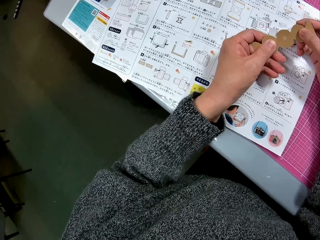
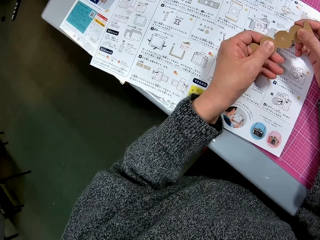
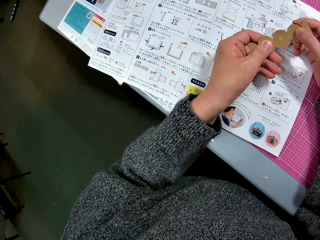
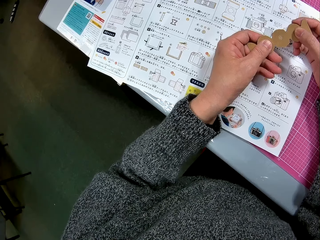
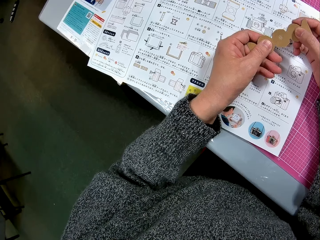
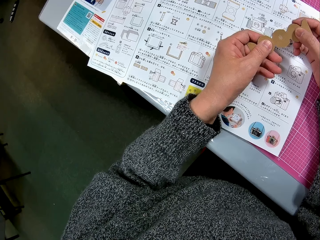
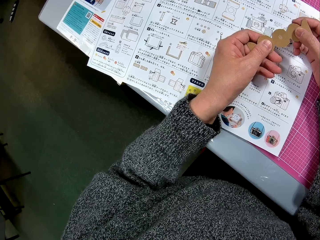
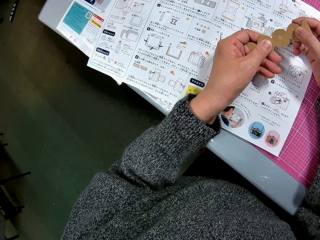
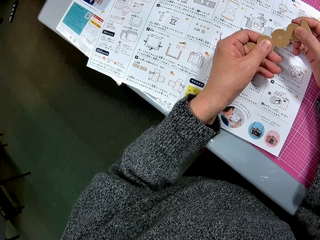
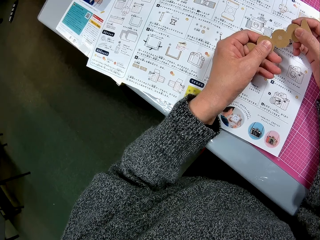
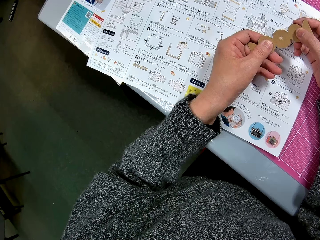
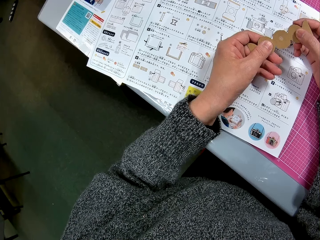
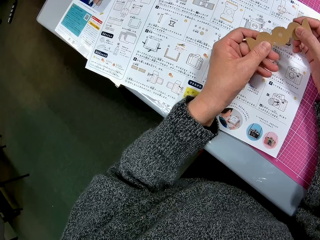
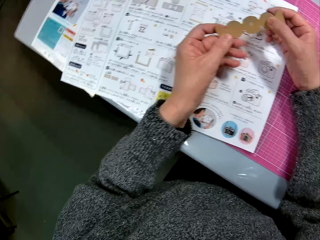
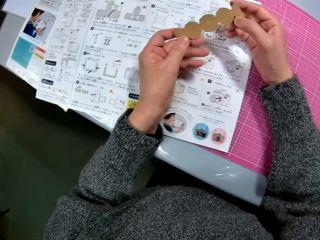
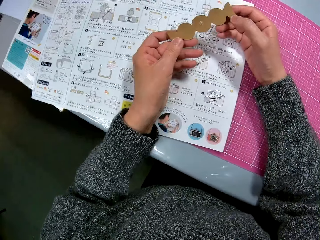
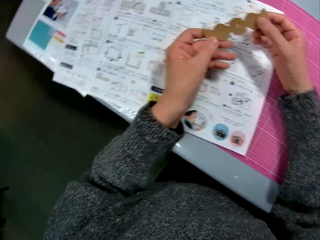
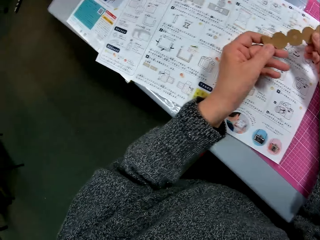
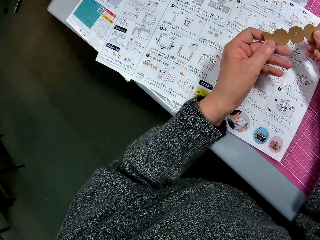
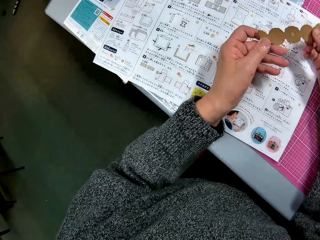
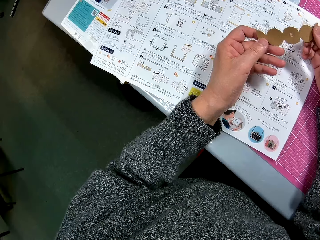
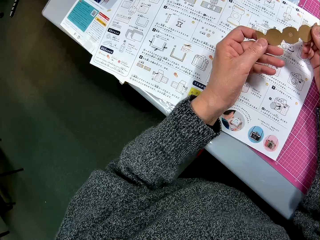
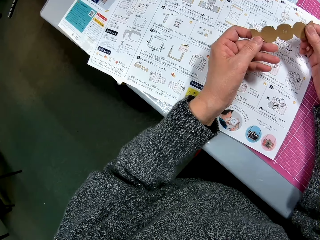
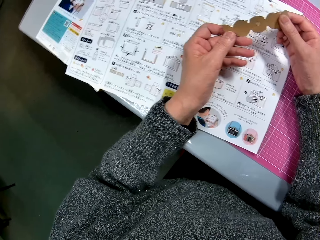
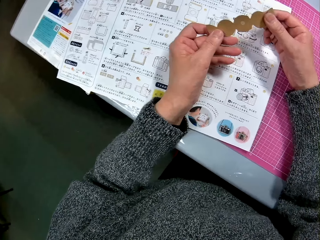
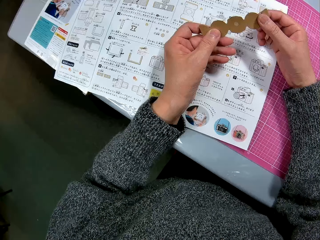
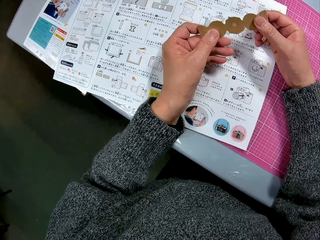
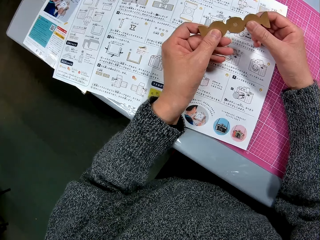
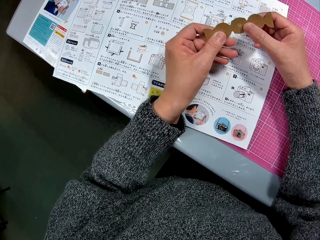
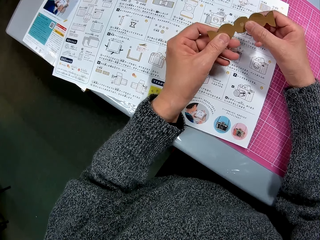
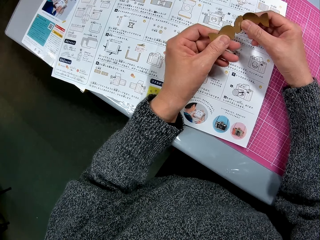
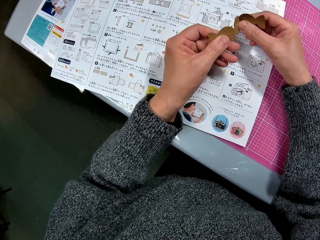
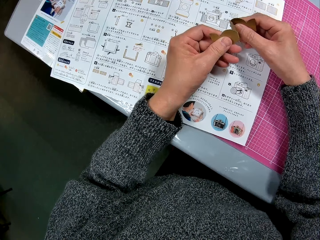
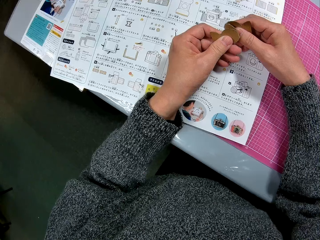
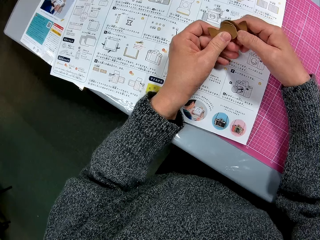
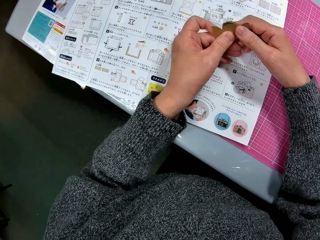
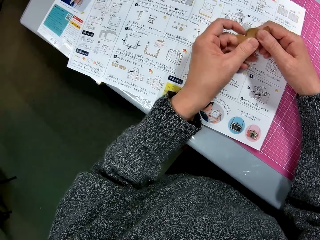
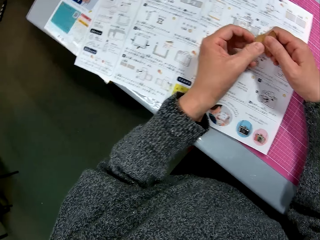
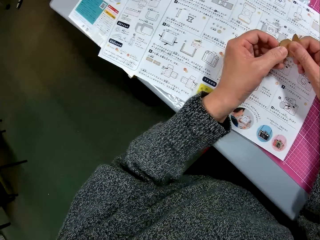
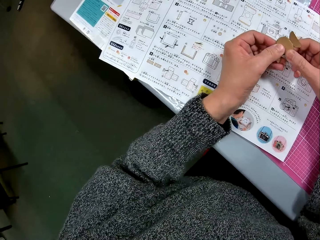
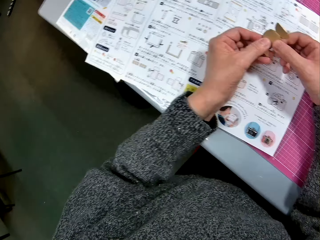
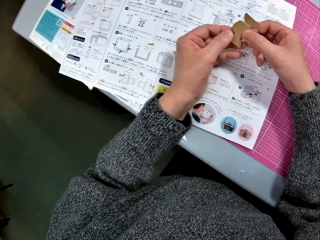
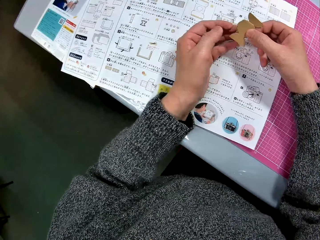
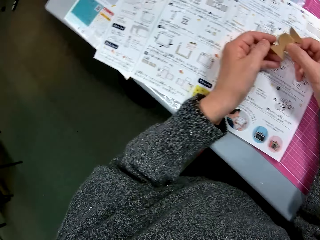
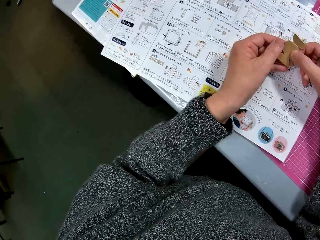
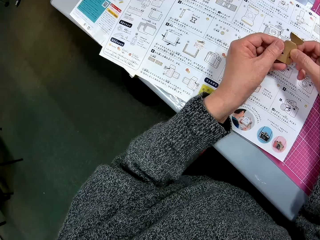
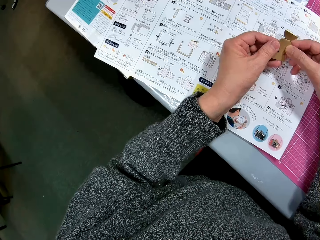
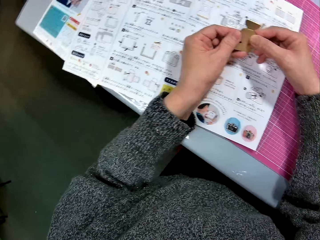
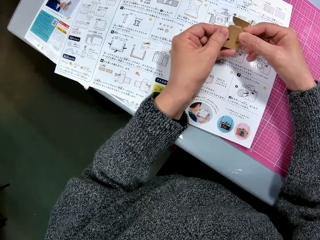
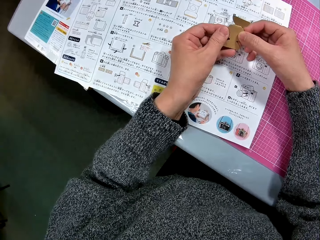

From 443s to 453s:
The camera wearer folds the piece of cardboard in his hands.

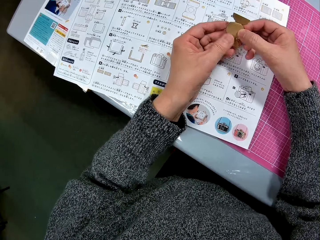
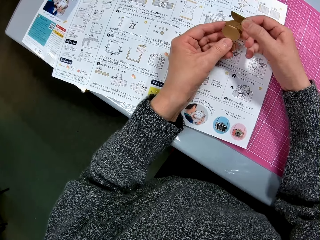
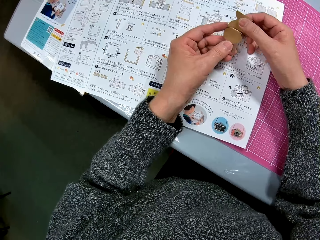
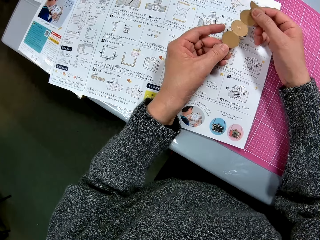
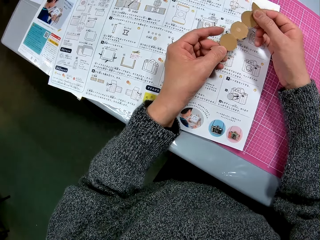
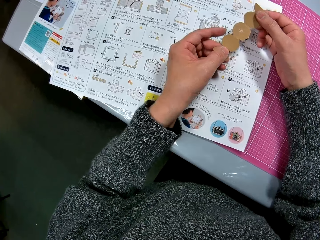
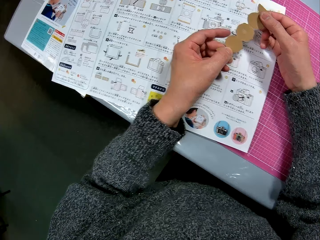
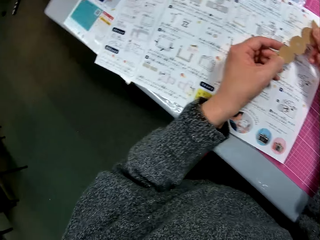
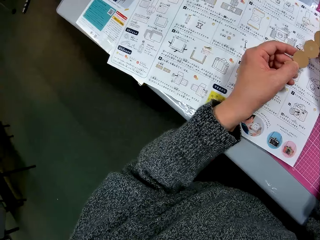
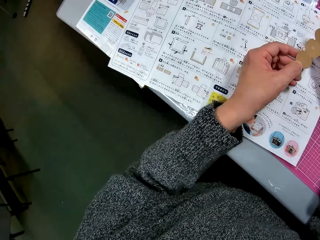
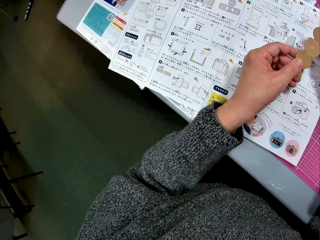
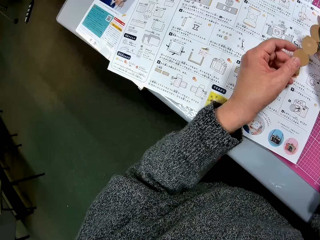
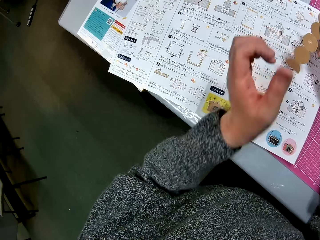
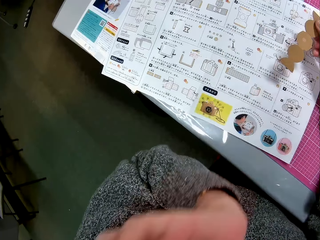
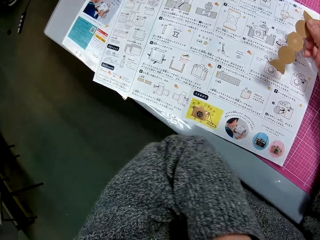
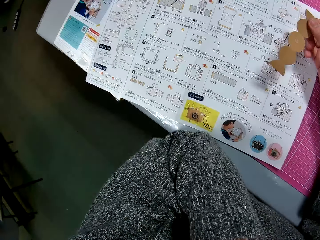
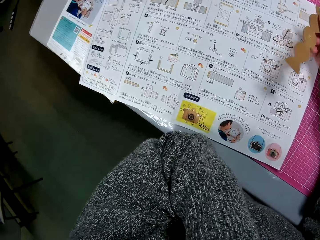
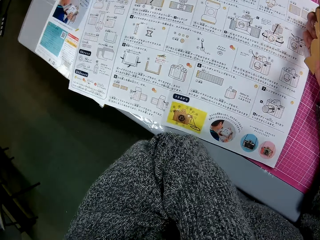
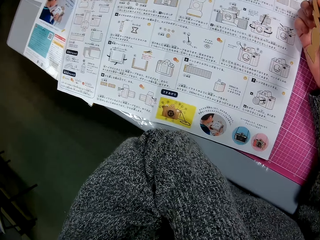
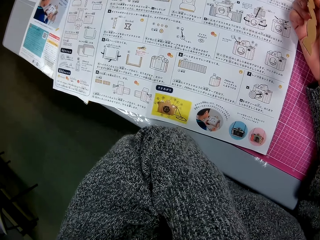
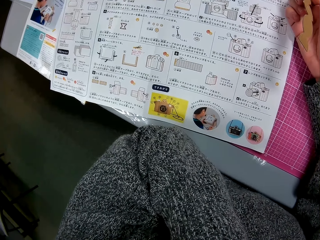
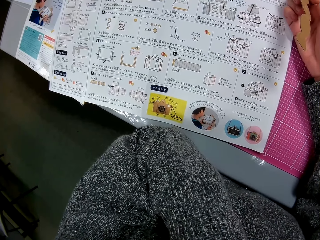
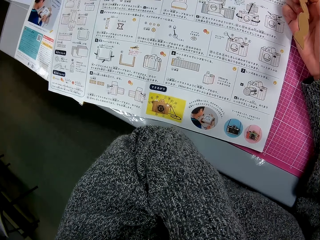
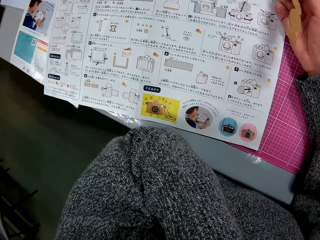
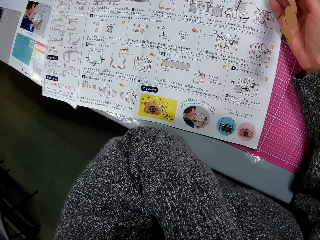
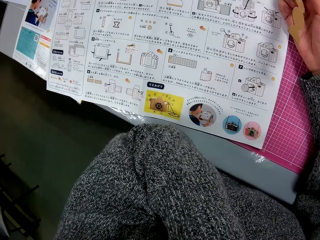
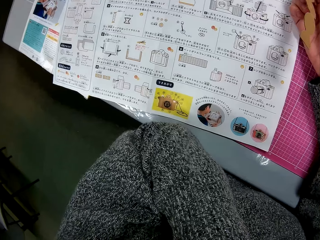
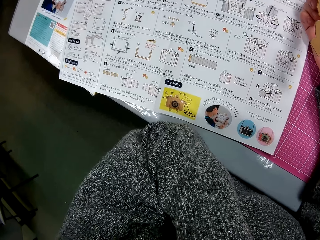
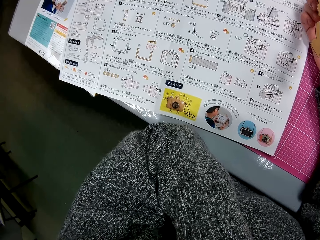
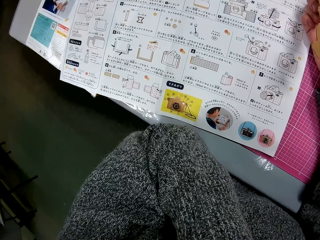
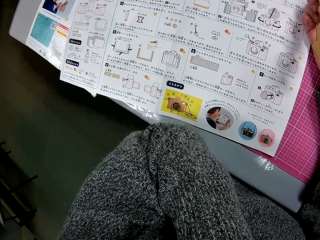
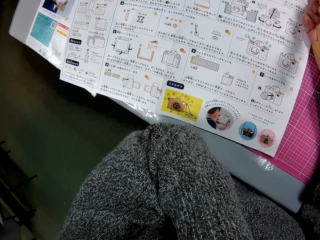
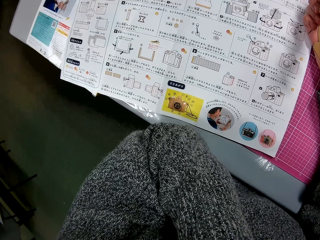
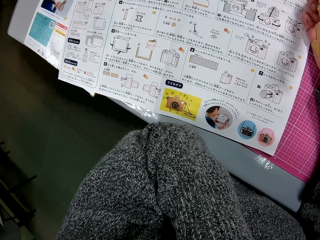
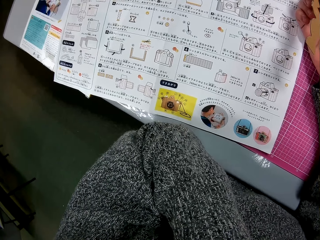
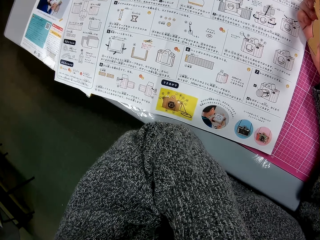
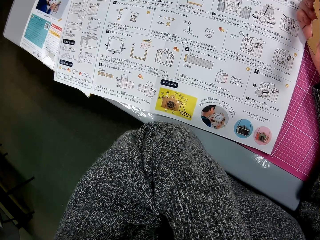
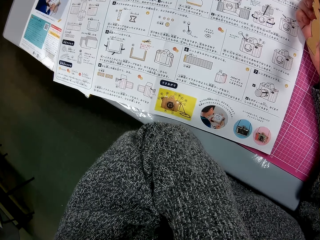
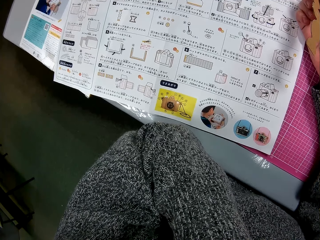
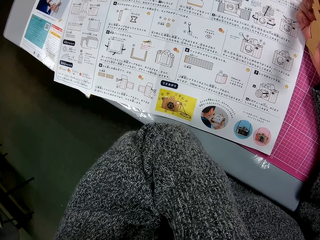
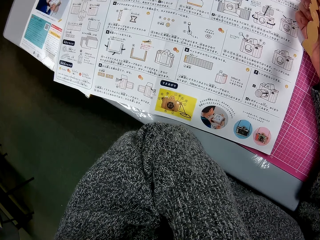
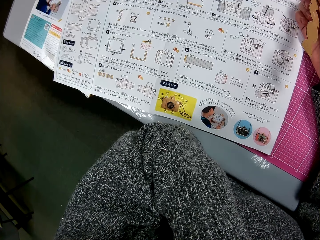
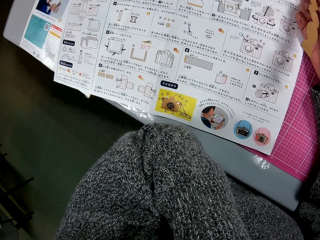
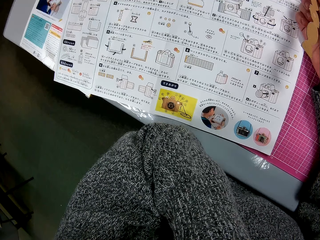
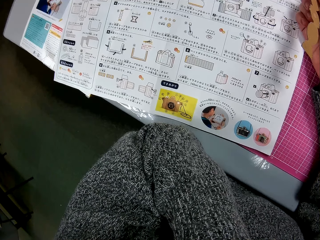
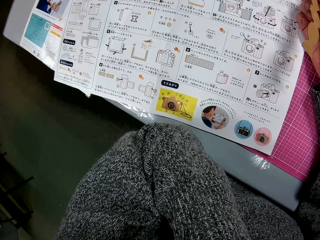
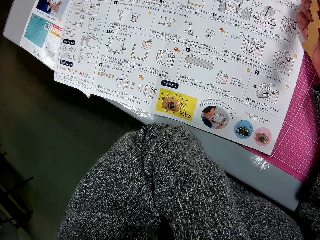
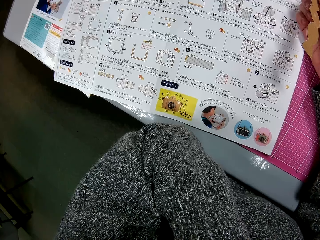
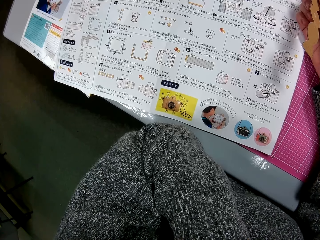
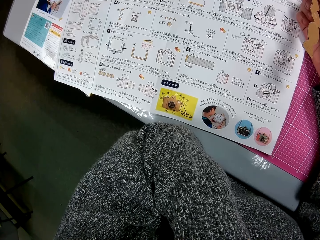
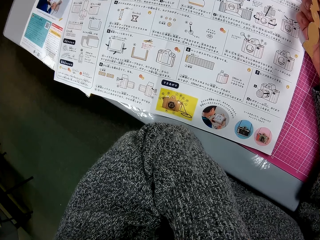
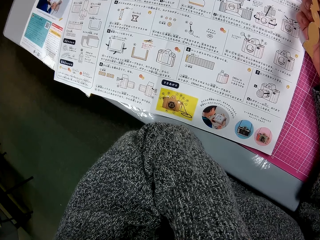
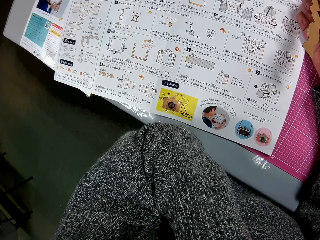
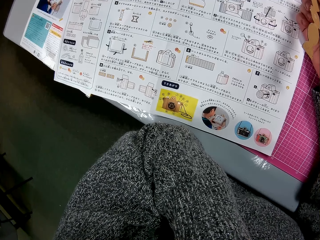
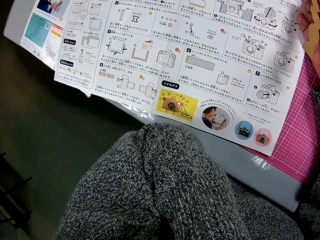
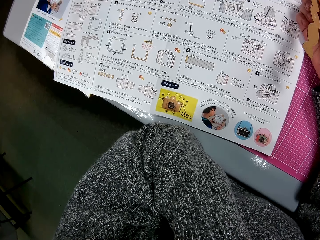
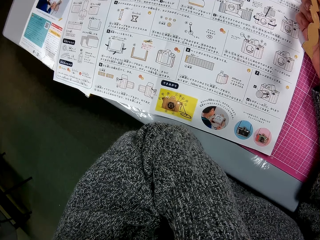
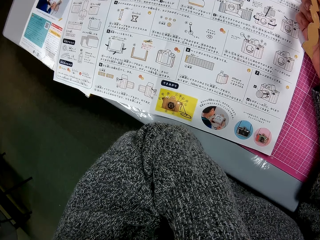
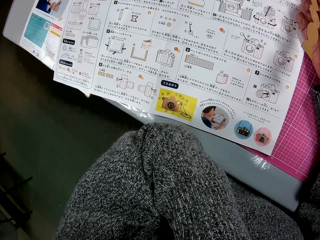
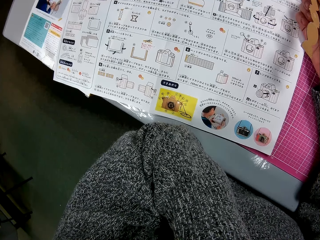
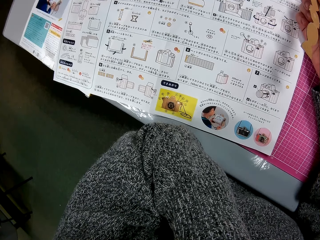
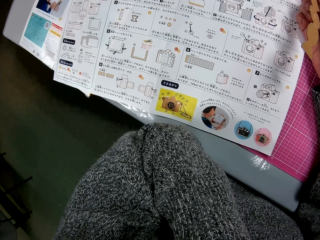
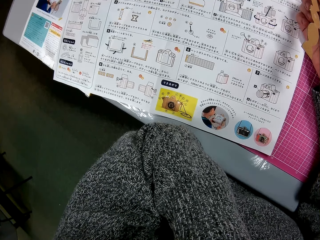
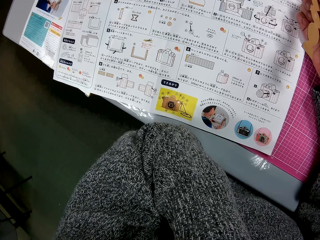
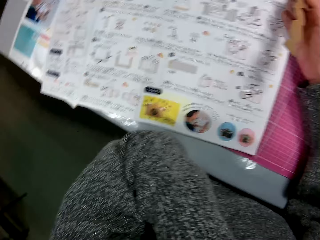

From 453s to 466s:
The camera wearer unfolds the piece of cardboard or piece of box. He raises his left hand to his face. He looks at the piece of box and the sketch paper.
